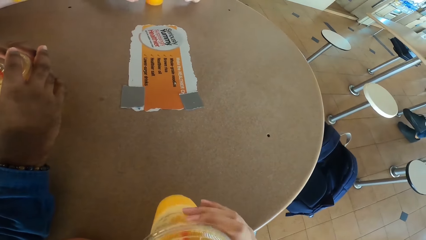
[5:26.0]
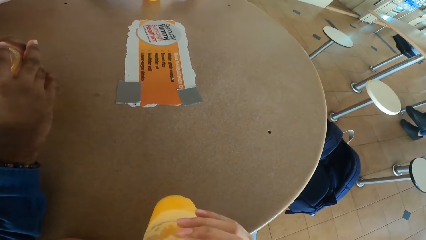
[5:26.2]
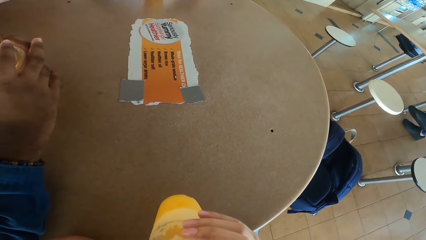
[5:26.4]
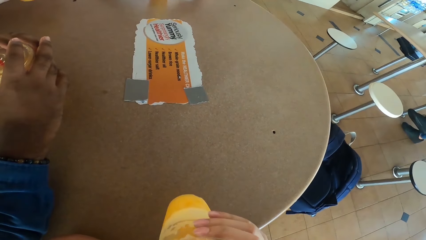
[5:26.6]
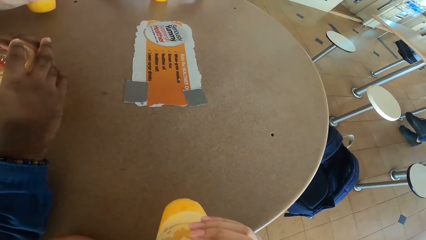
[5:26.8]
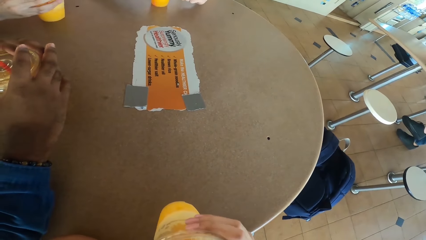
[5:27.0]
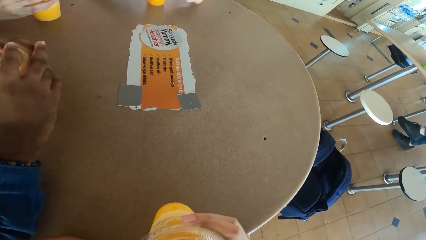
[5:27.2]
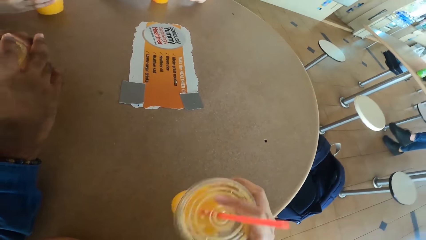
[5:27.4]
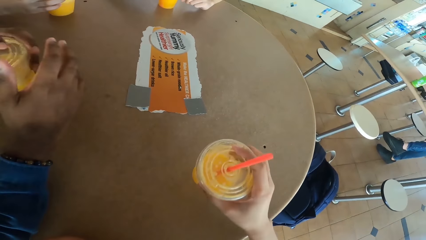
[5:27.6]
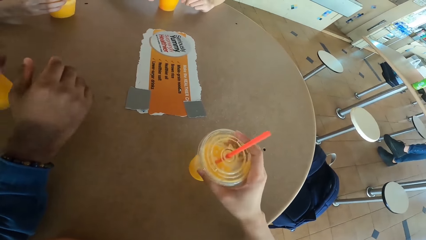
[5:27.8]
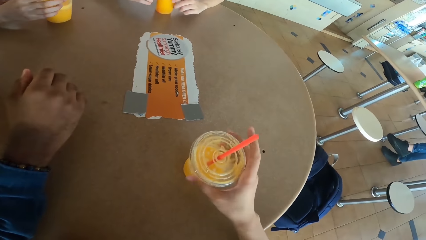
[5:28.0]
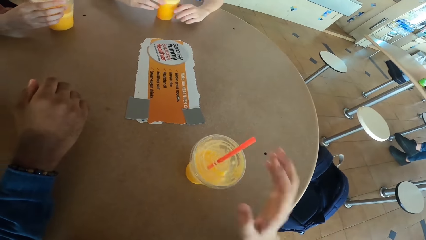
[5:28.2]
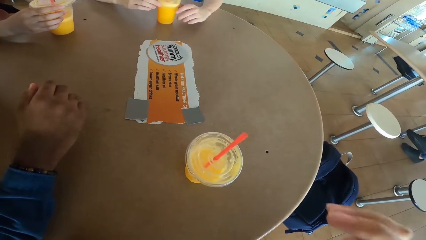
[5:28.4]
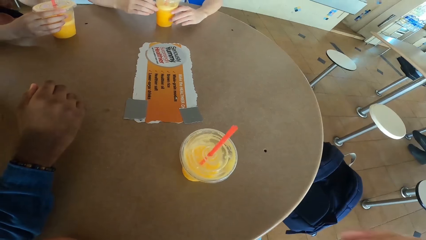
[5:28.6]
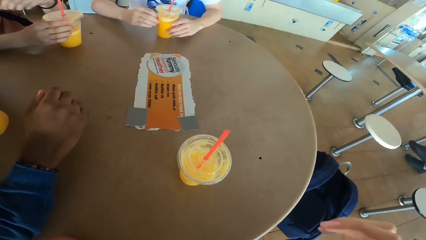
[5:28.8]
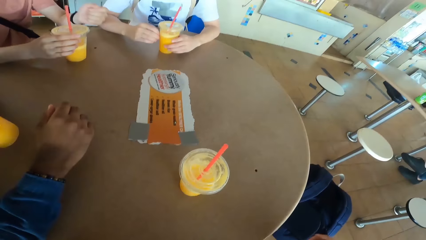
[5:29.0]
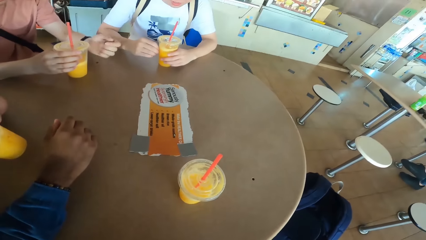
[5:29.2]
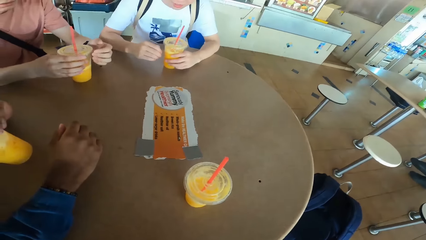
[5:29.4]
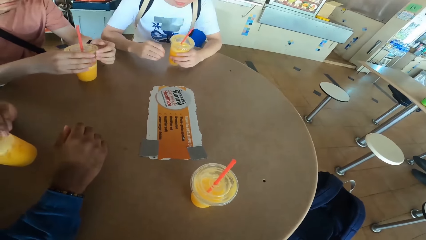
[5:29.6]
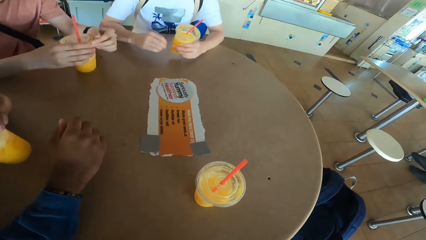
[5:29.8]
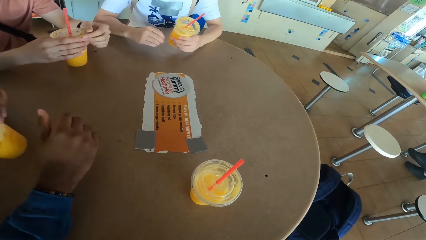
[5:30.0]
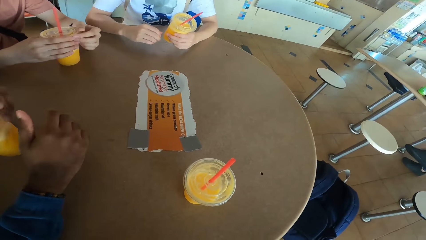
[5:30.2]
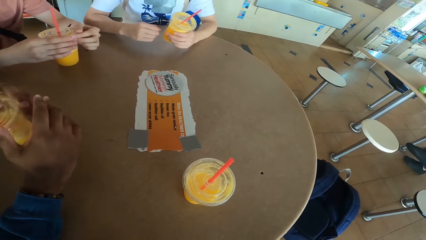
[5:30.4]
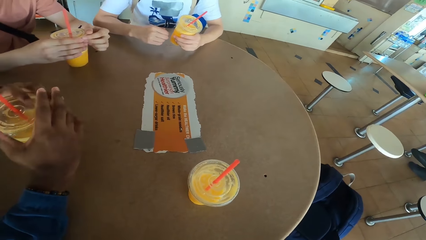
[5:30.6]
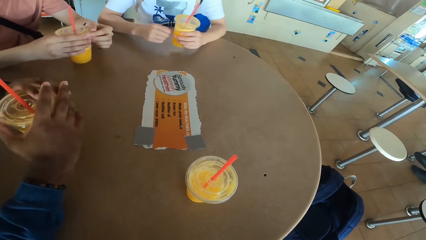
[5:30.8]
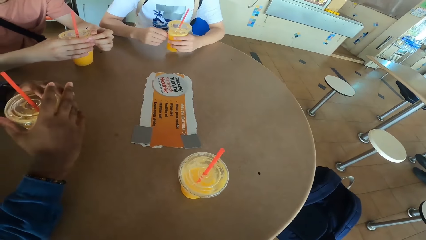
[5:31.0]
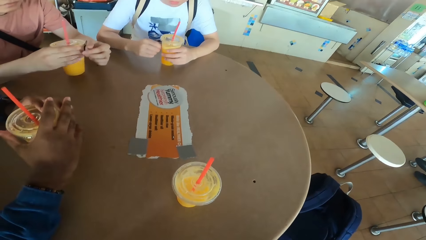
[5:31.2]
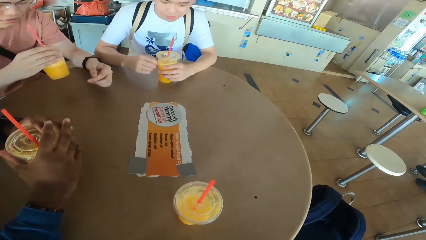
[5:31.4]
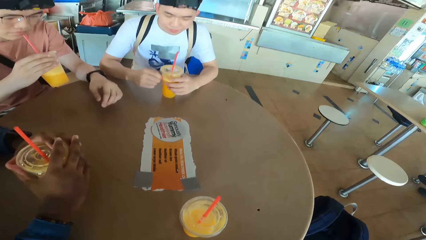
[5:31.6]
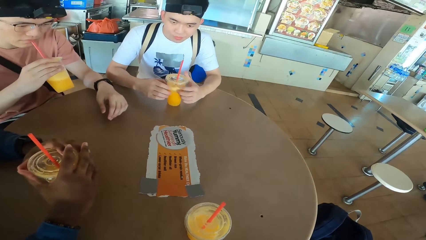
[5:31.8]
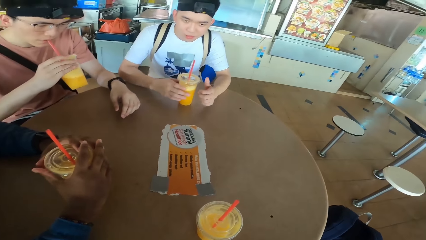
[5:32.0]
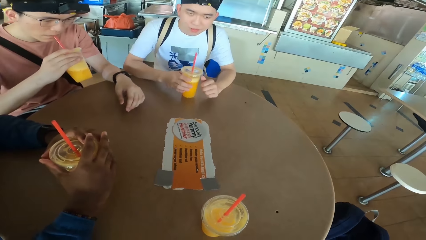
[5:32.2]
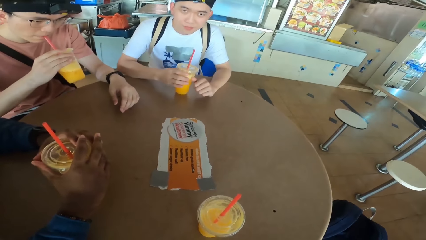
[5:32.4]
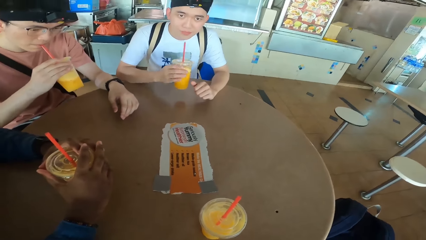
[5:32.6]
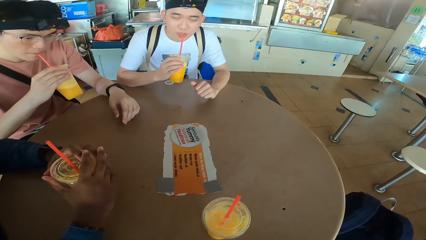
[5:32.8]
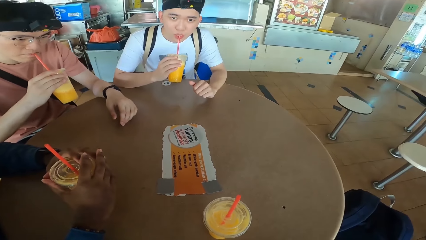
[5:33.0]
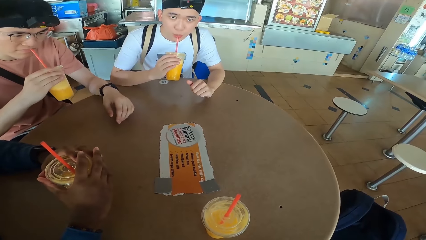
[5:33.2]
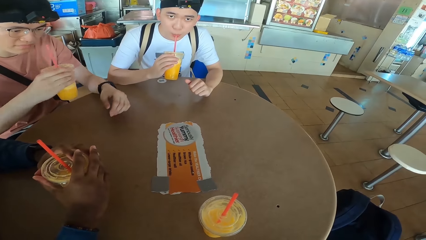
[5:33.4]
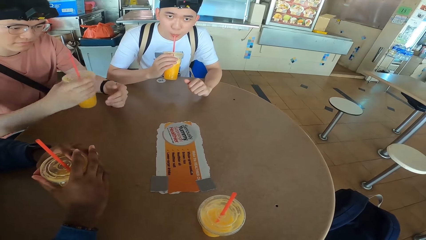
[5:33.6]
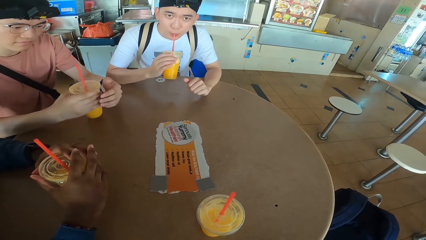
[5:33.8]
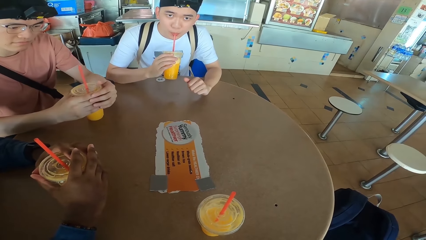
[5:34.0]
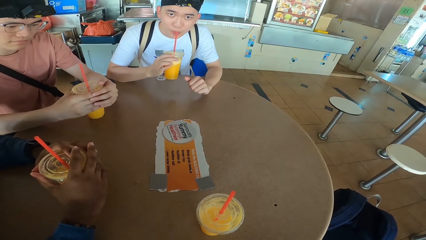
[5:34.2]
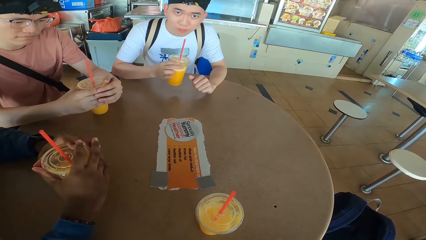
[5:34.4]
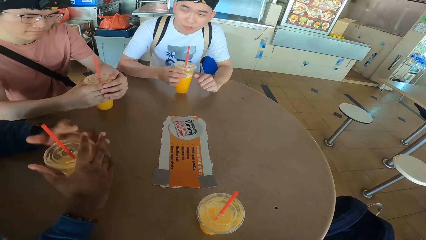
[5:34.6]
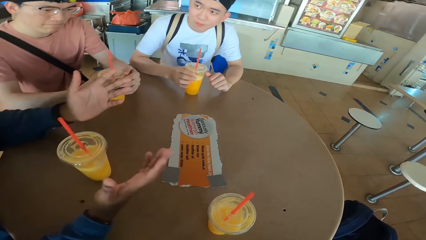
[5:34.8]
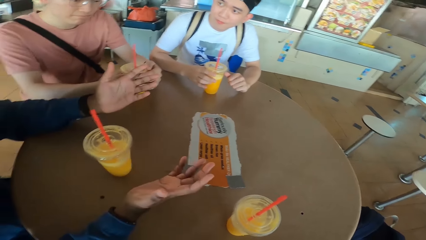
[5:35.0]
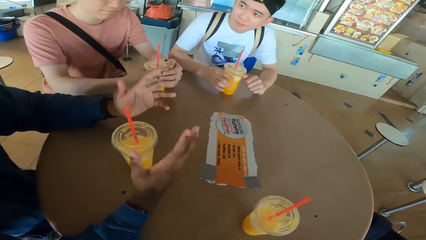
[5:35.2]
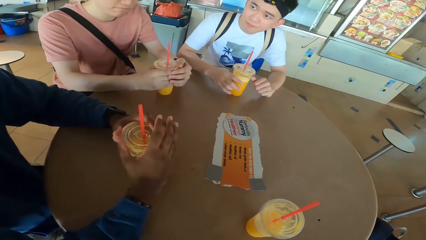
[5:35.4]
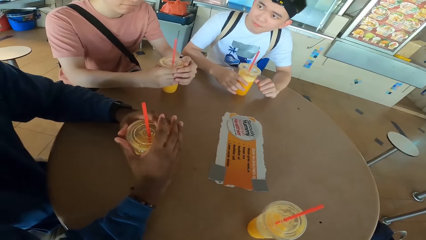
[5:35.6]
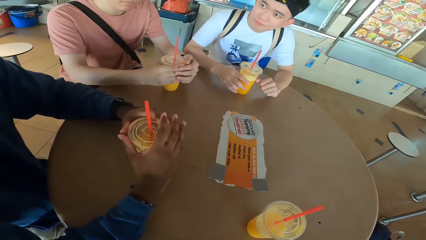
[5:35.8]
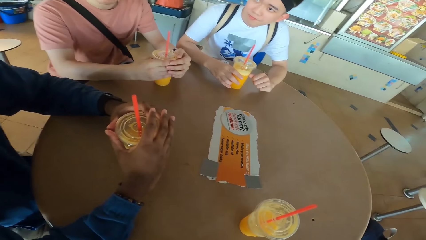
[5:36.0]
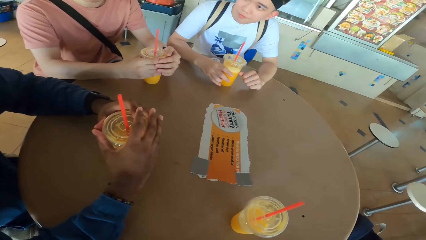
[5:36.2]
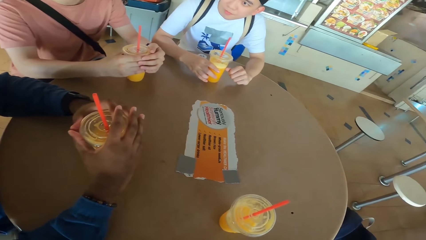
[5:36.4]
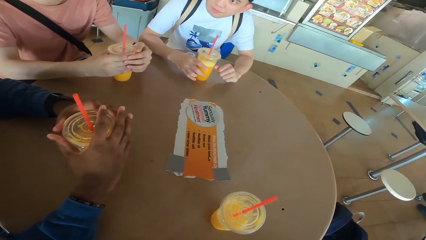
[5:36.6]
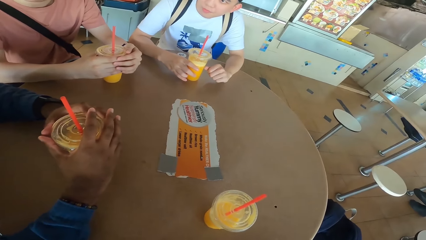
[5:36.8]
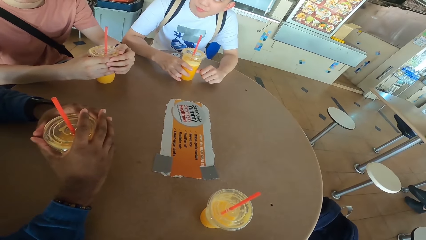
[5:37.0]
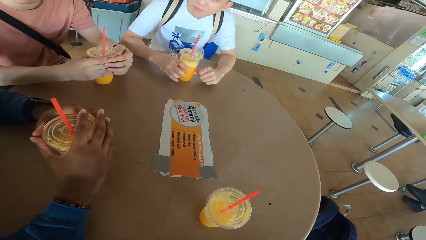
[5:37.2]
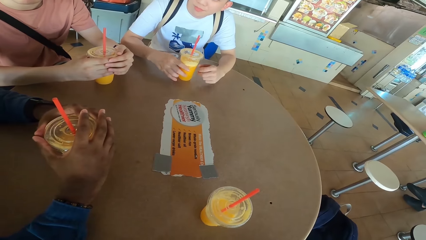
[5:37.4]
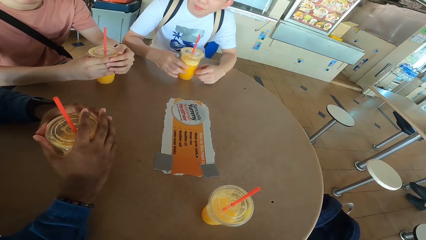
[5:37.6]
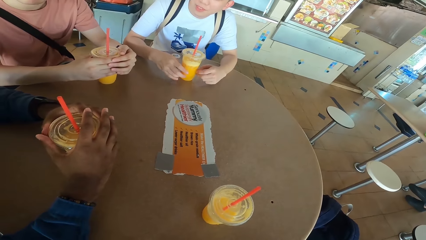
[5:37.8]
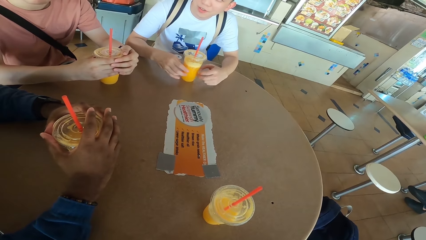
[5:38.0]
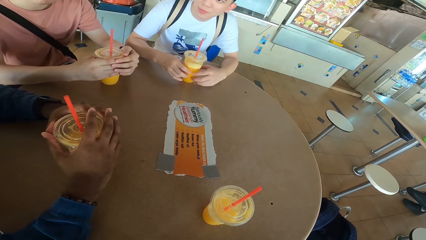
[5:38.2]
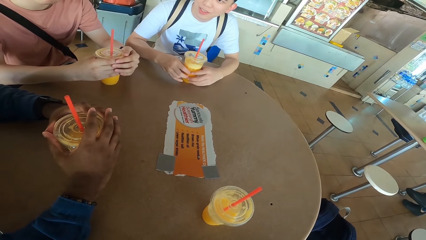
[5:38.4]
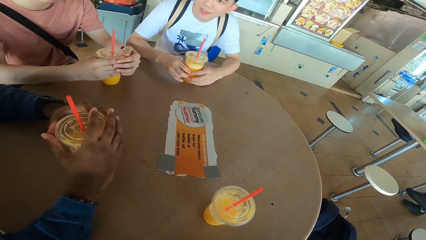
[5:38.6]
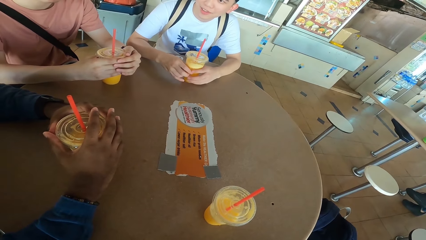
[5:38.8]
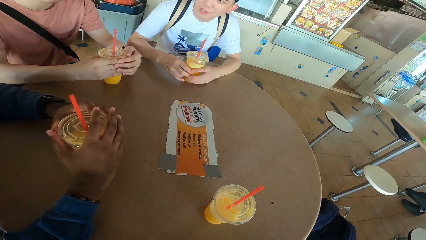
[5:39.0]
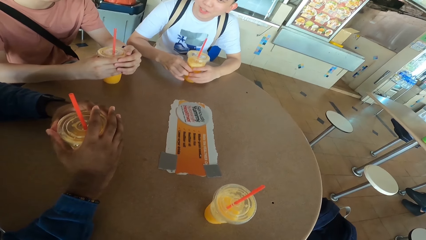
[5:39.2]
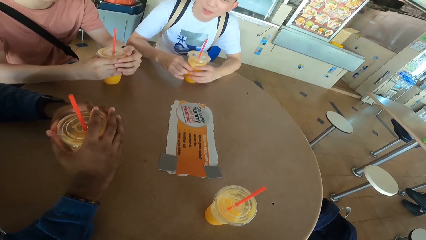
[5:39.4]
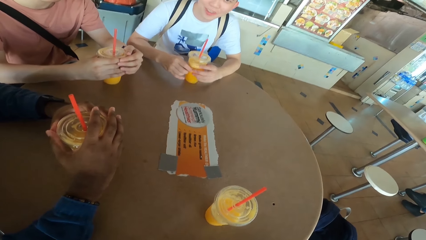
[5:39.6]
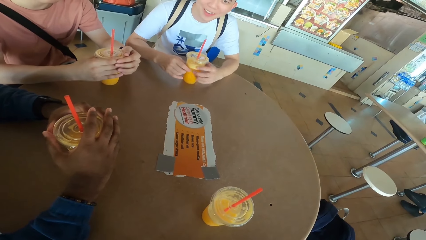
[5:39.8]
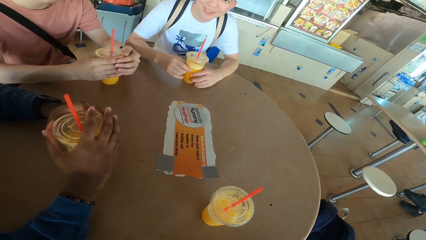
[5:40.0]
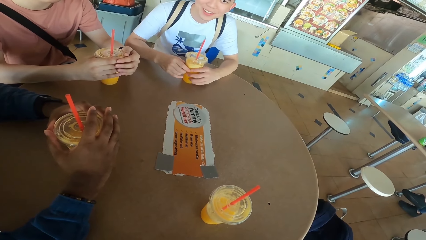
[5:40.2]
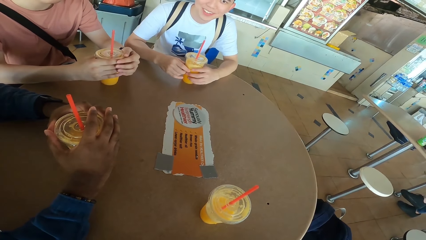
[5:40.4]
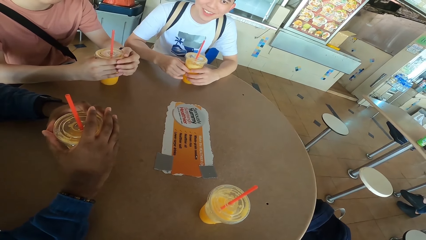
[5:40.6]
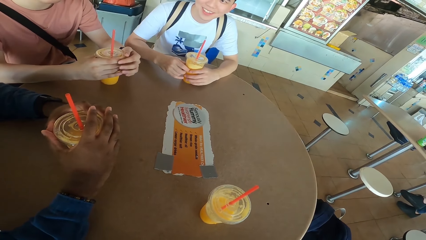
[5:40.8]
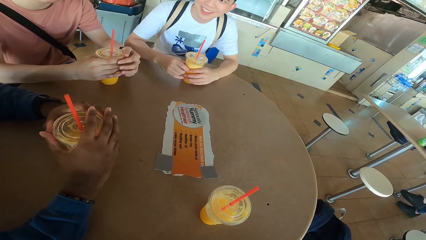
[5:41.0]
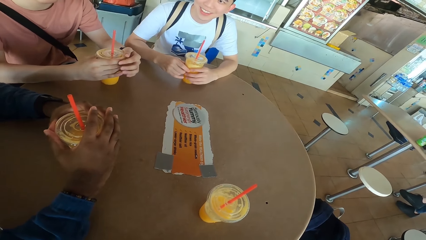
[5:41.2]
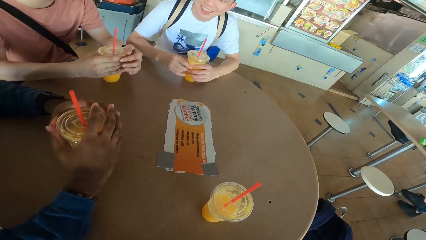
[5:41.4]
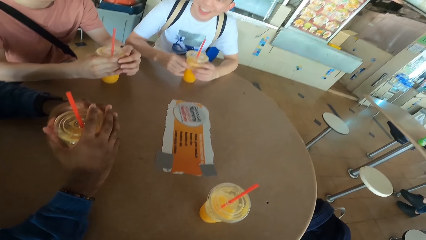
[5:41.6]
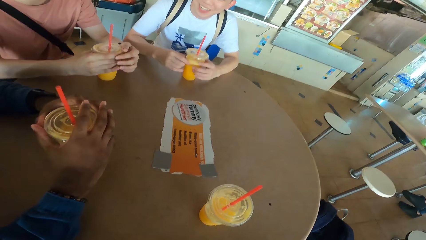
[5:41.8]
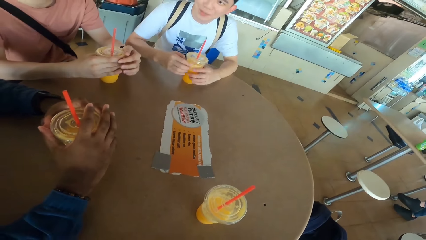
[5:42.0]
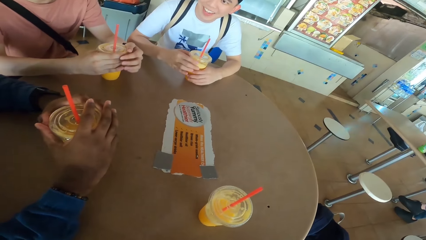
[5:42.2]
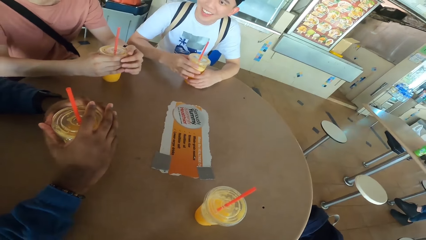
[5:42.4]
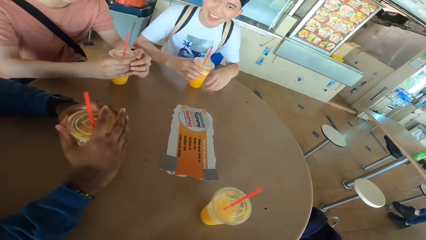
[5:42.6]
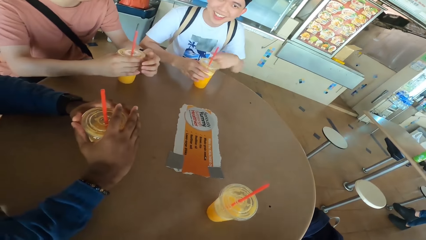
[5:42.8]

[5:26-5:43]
The camera wearer picks up a juice can or tumbler from the table. He sips juice from the can. A man places a juice can on the table. The camera wearer places the juice can on the table. Another man picks up a juice can from the table. The camera wearer lifts his hand. The first man puts down his hand. The second man places the juice can on the table. The first man picks up a juice can from the table and sips juice from the can. A third man picks up a juice can from the table and sips juice from the can. The first man places the juice can on the table. The third man places the juice can on the table. The second man converses with the rest and holds the tumbler. The third man responds to the second man.
